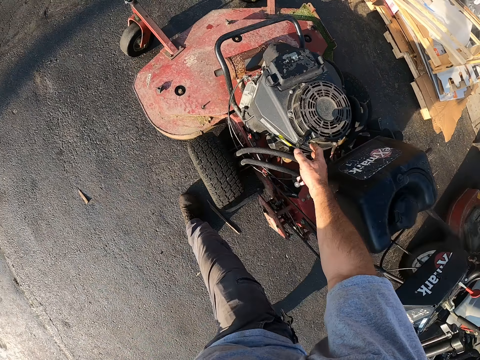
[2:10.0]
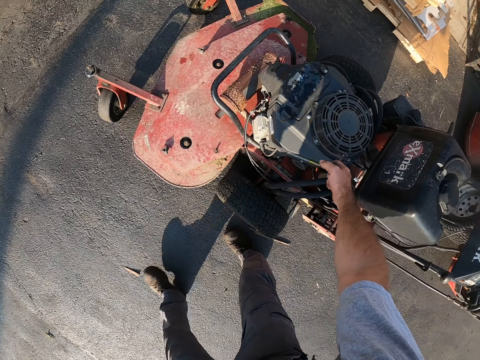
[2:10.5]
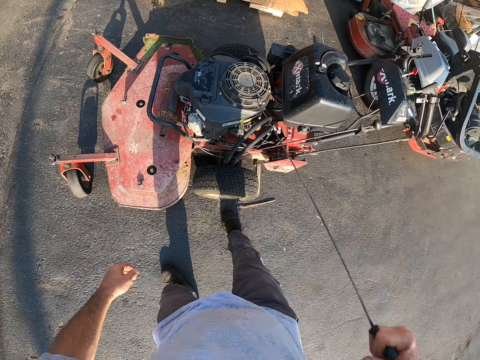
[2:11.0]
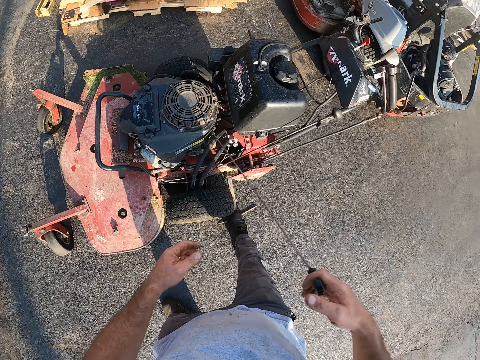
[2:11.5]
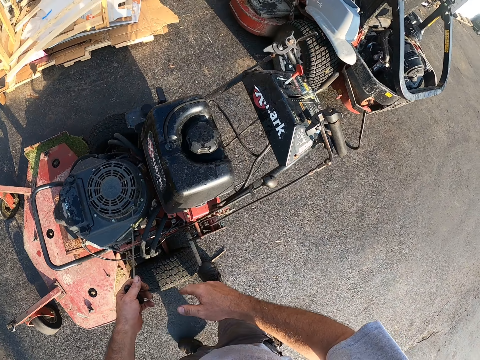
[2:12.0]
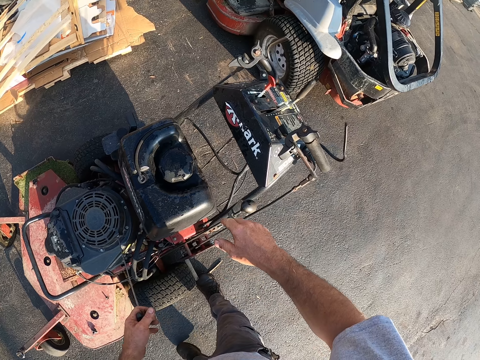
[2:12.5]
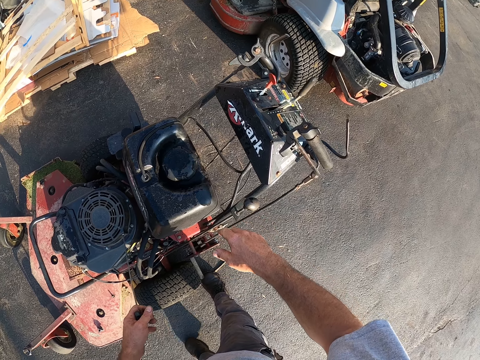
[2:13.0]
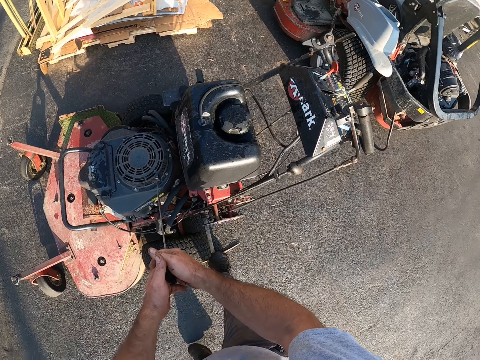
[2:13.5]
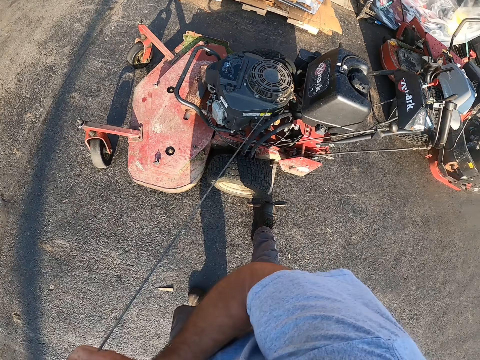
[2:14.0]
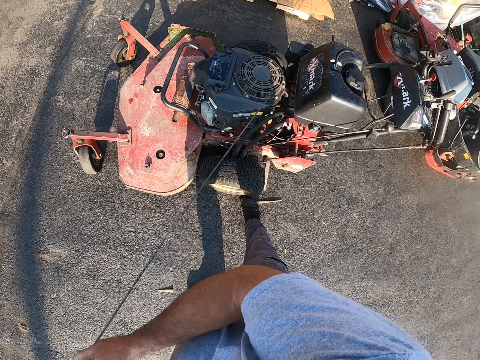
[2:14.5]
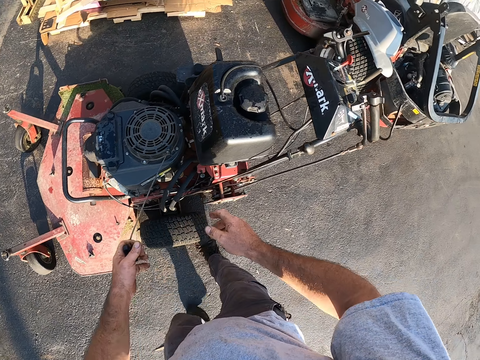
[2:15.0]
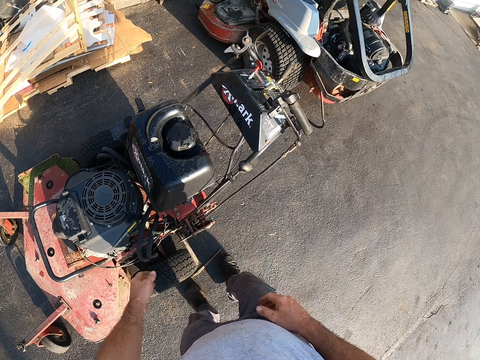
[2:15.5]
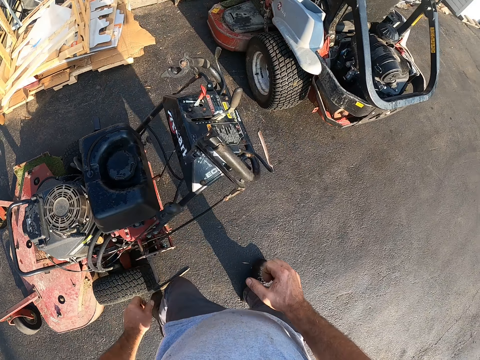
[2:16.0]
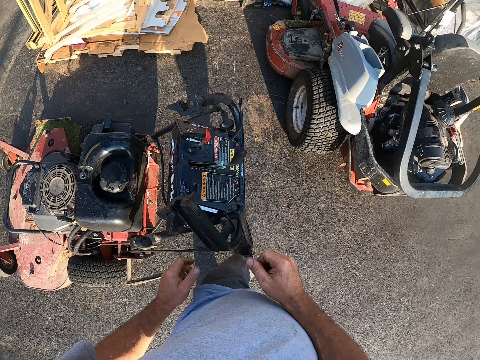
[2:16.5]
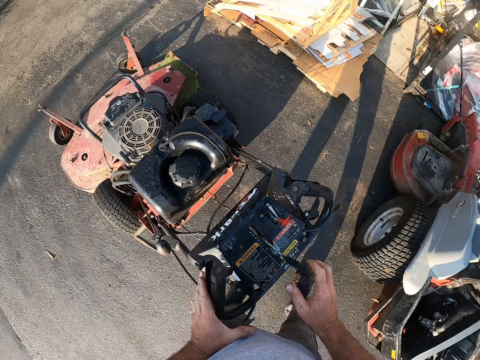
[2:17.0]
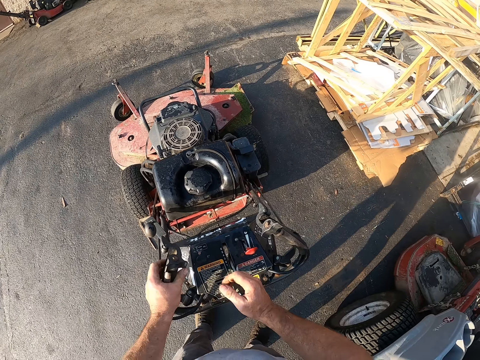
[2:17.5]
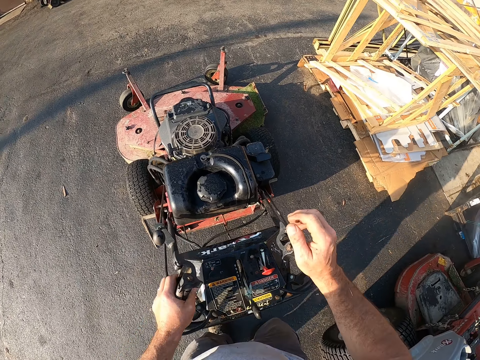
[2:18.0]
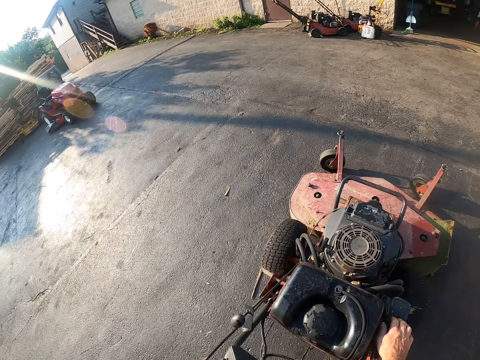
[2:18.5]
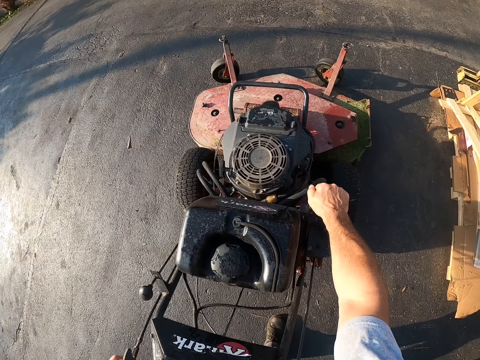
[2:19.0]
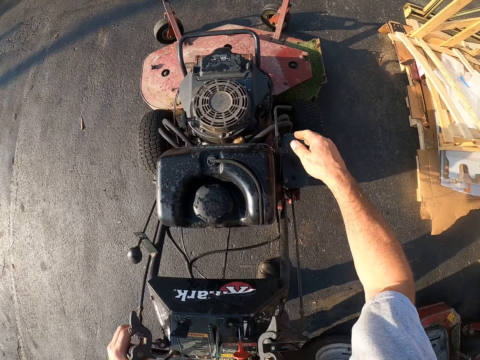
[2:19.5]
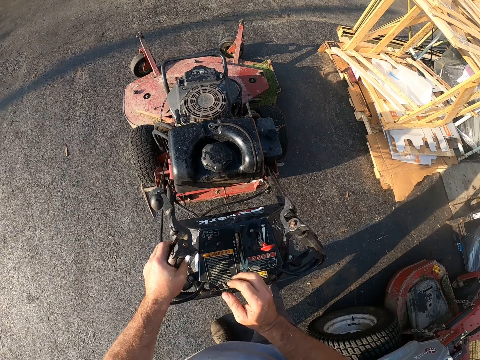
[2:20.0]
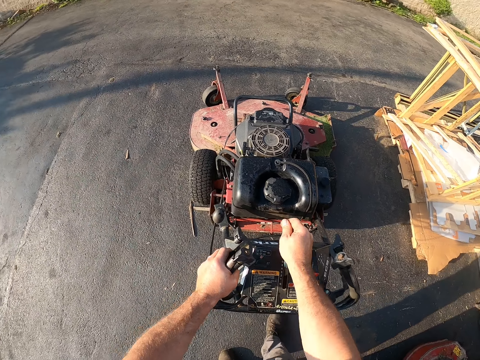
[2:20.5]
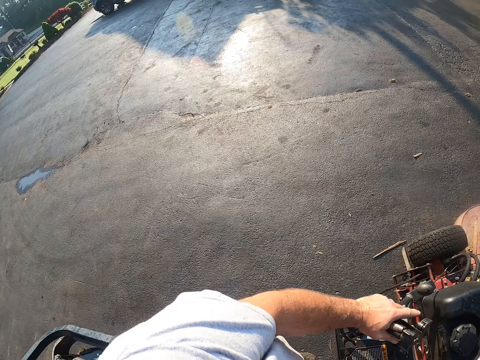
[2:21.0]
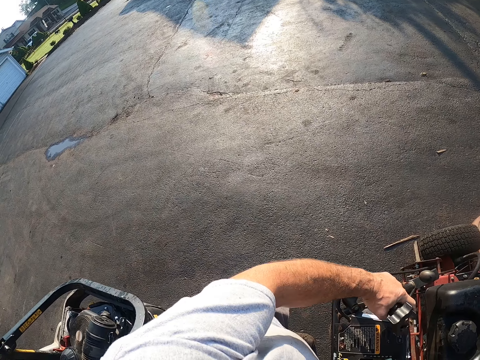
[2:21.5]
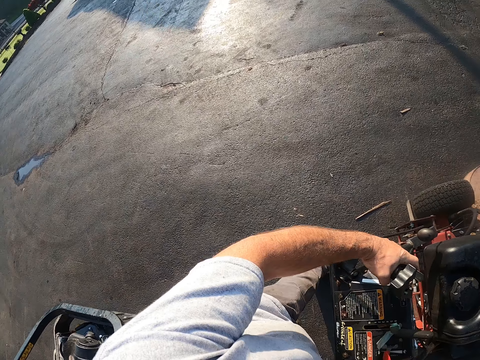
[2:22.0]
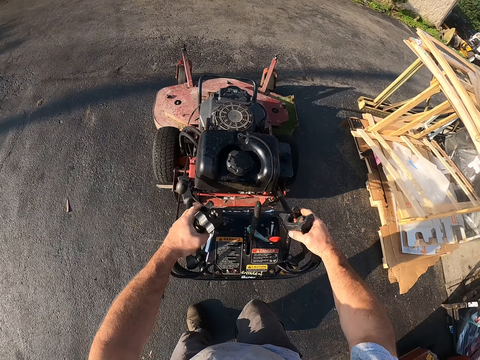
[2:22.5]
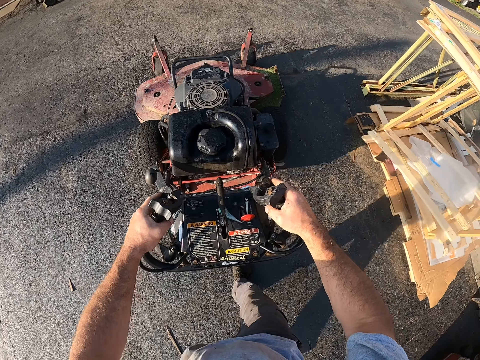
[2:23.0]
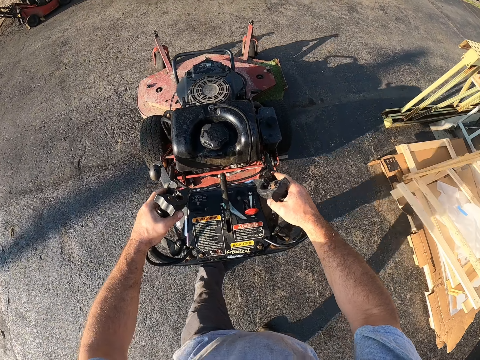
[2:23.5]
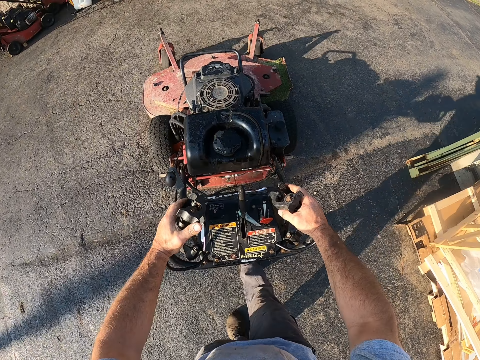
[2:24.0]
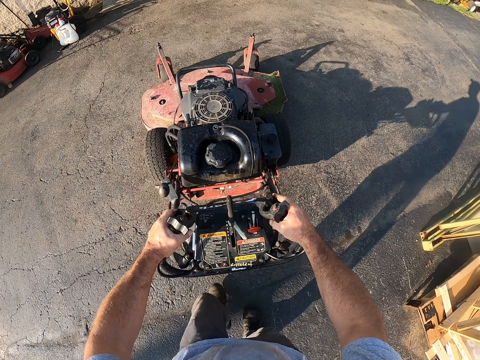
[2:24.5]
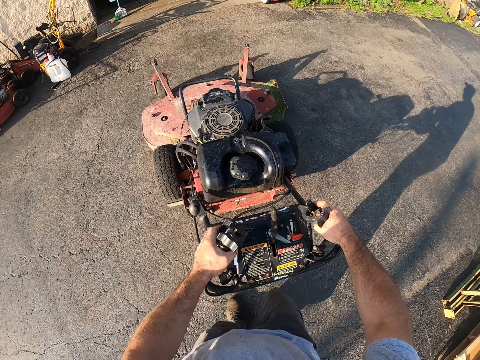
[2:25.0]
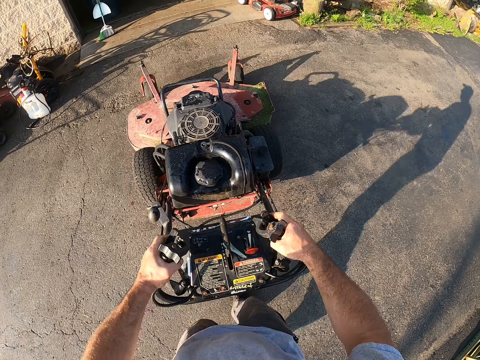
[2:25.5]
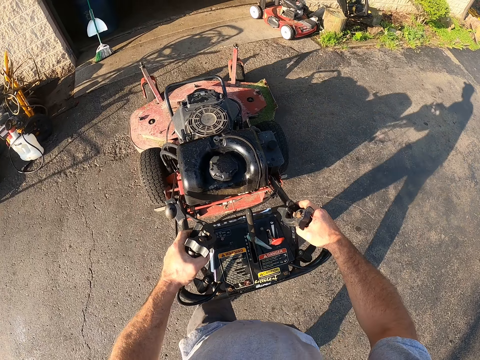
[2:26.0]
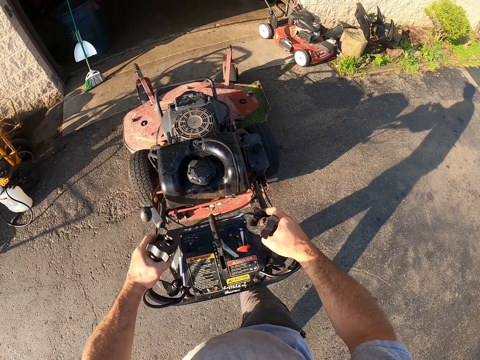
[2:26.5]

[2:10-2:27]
The camera wearer pulls the recoil of the lawn mower with his right hand. He places the recoil of the lawn mower in his left hand. He pulls the recoil of the lawn mower with both hands. He walks around the hand lawn mower. He drops the recoil with his left hand. He walks to the dashboard of the lawn mower. He operates the hand lawn mower. He presses some buttons on the dashboard of the lawn mower. He moves the gear of the lawn mower forward with his right hand. He holds the clutch of the lawn mower. He moves the lawn mower forward into the workshop.

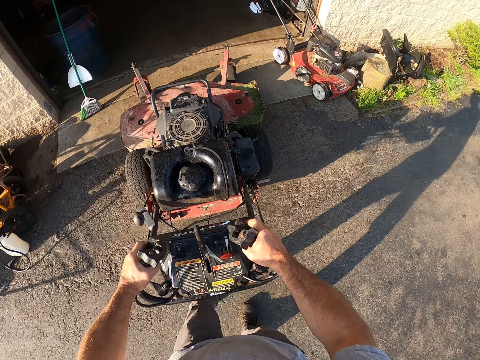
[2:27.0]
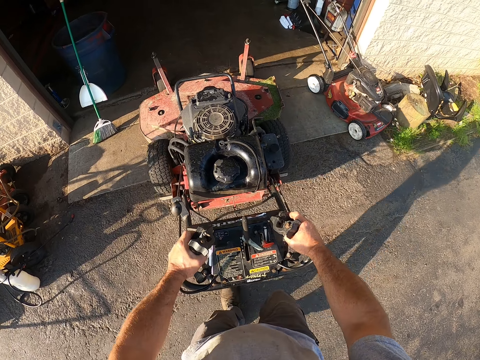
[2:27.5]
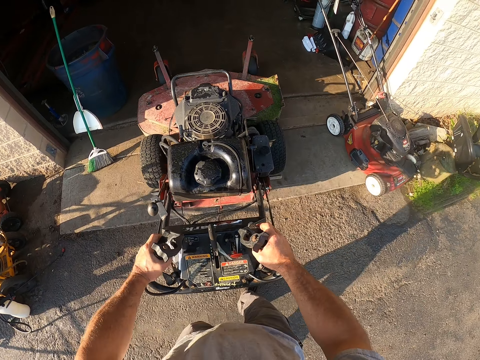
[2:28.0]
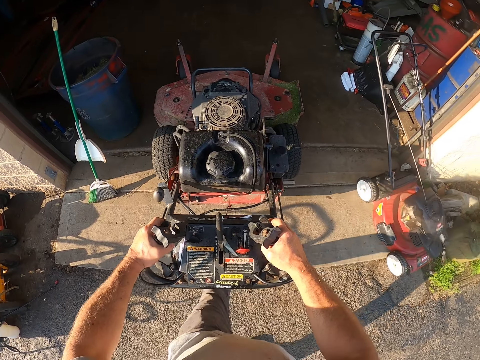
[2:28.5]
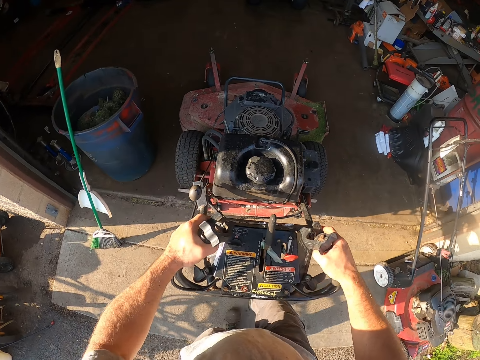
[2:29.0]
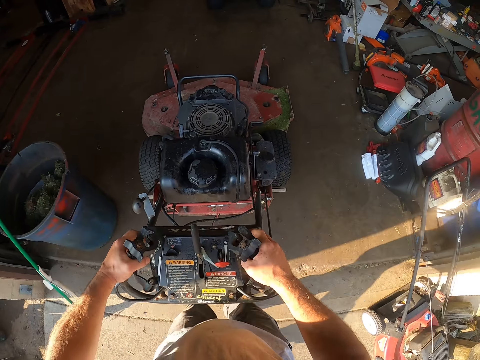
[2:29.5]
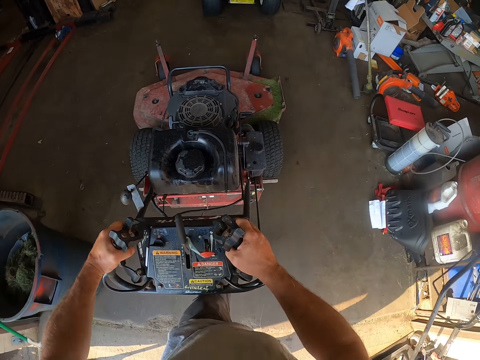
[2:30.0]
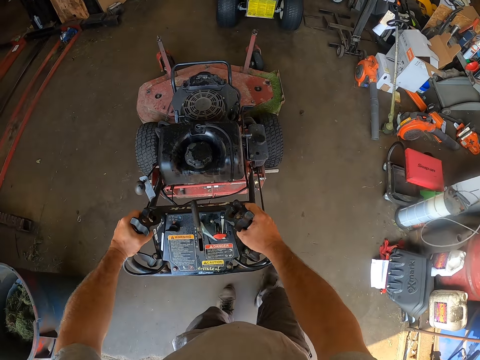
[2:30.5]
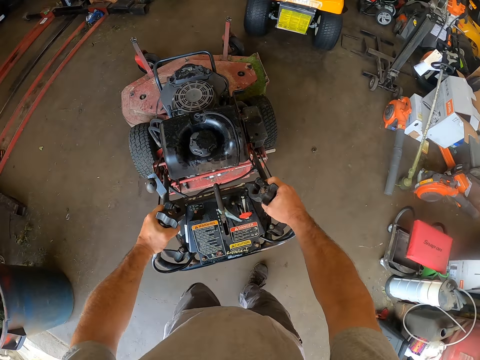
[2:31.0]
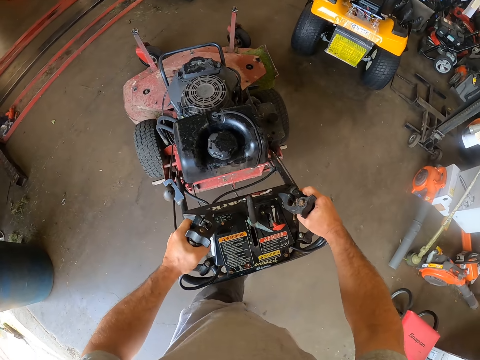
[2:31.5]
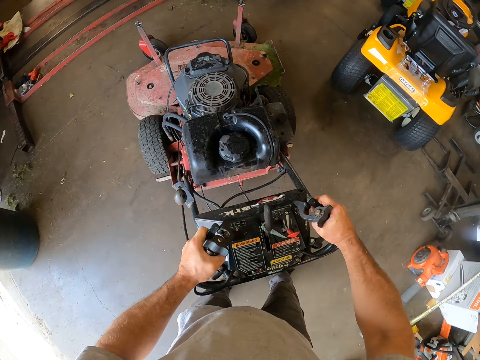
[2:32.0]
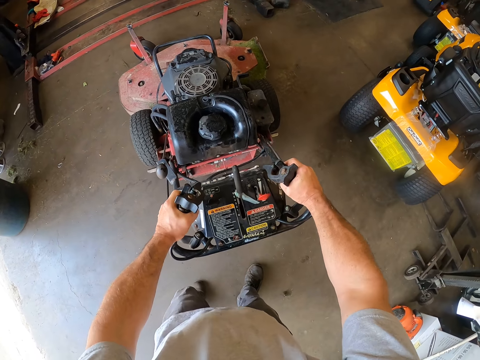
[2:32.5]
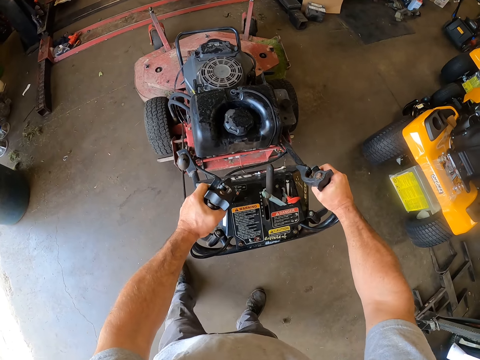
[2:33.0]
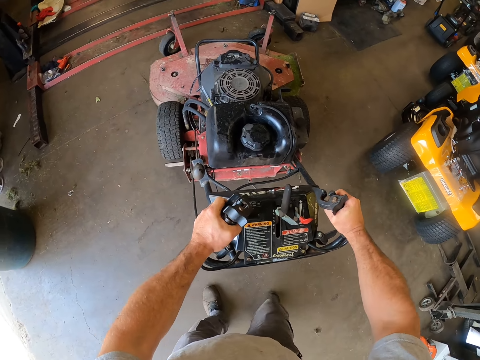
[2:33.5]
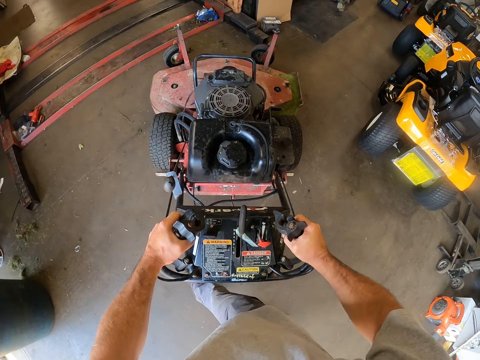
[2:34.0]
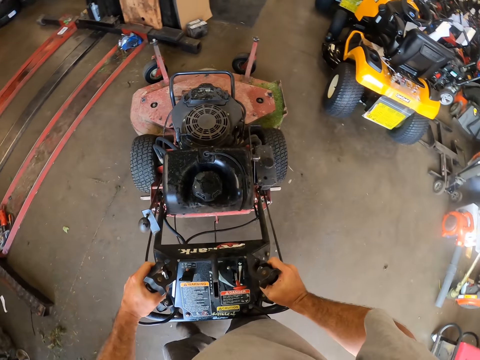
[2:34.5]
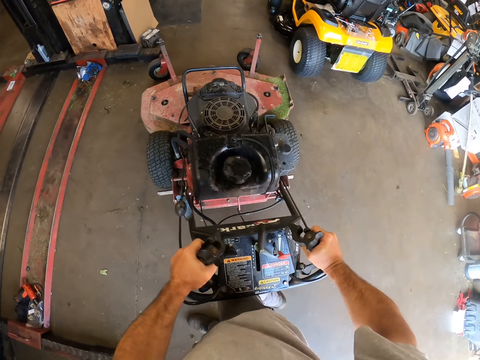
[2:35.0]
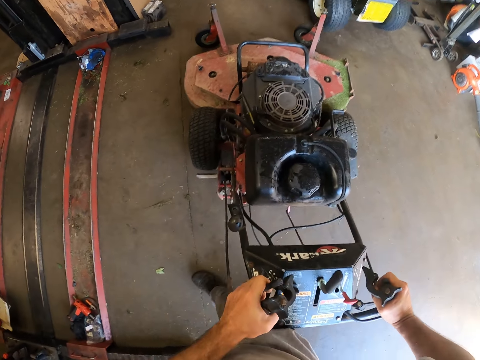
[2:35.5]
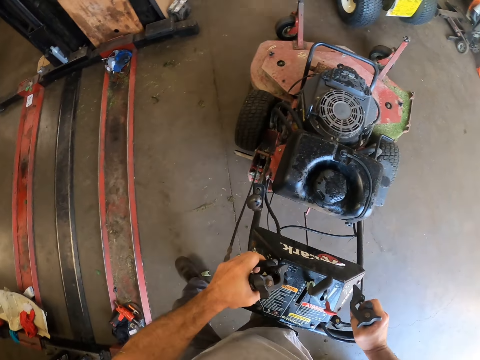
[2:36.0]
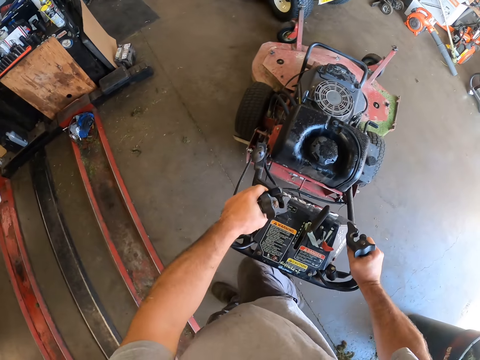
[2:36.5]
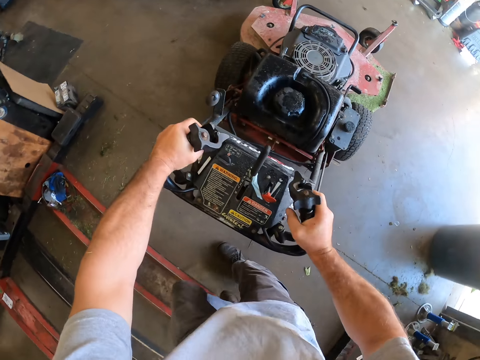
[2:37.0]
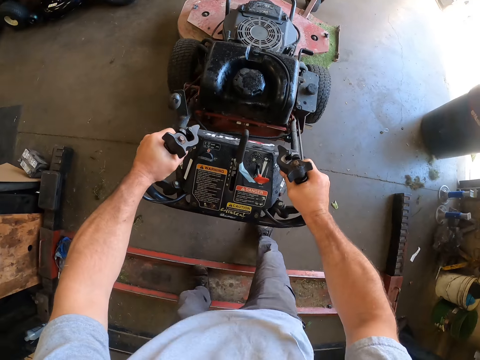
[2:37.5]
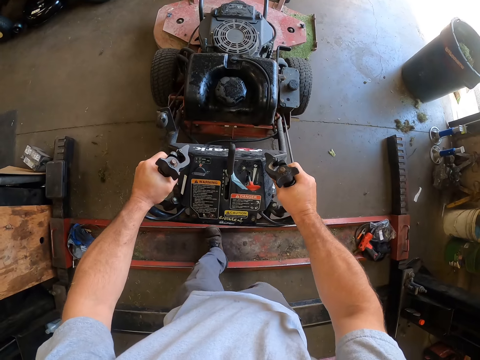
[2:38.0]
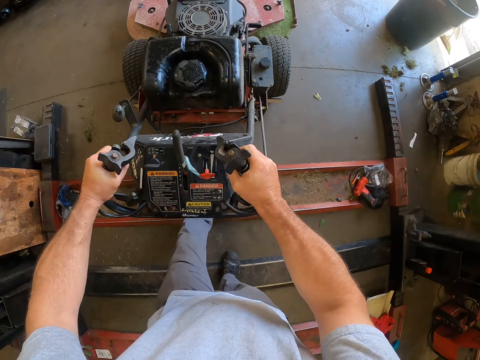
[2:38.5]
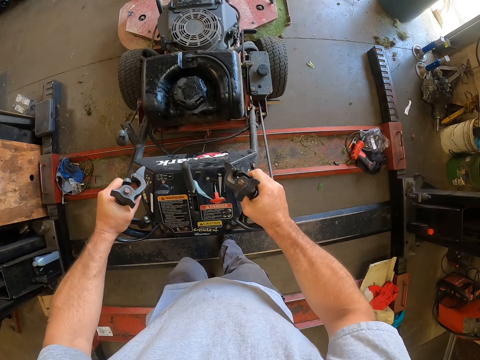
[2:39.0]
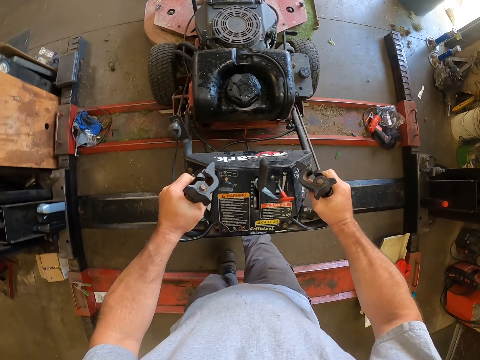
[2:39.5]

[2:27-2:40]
The camera wearer turns the hand lawn mower round in the workshop. They pull the lawn mower on the workbench, to the workshop garage.
